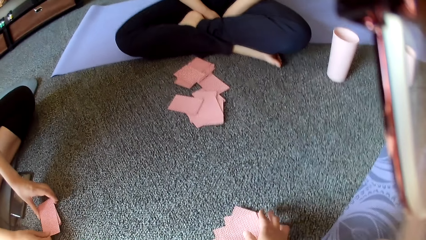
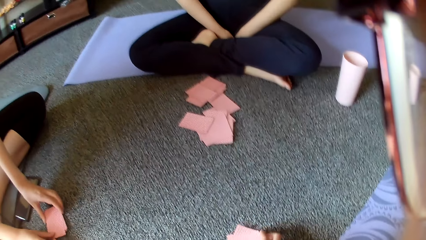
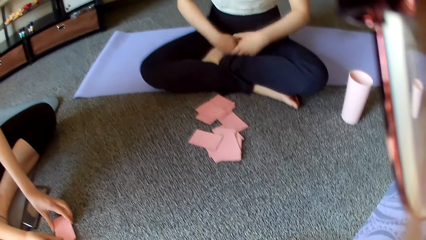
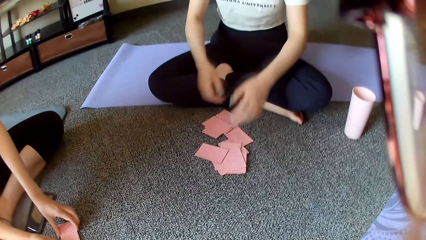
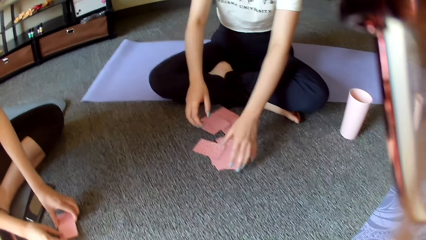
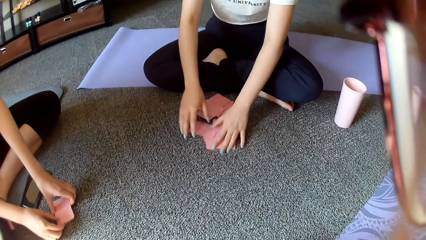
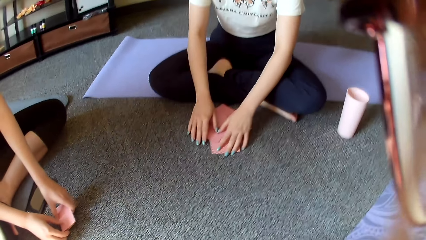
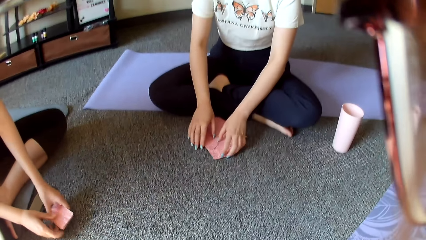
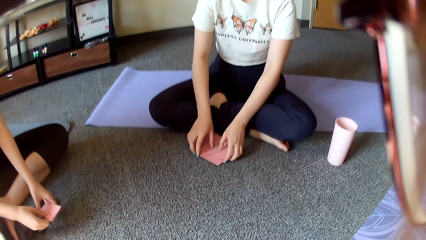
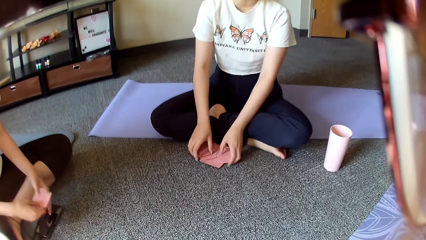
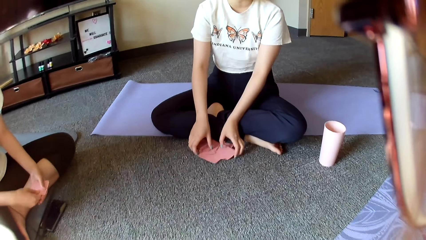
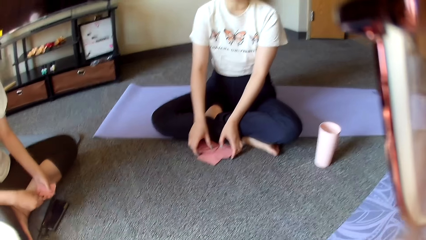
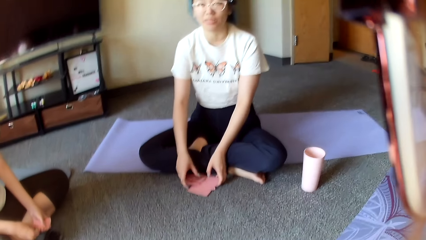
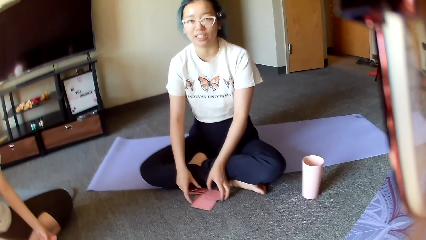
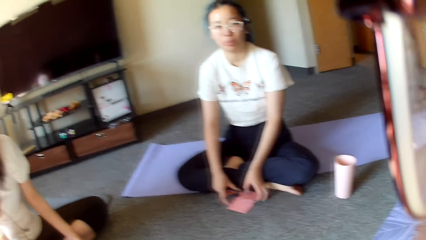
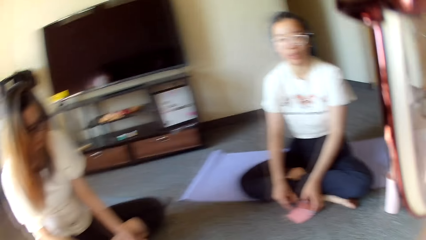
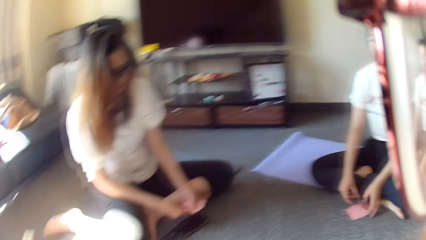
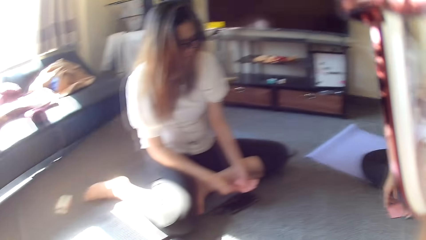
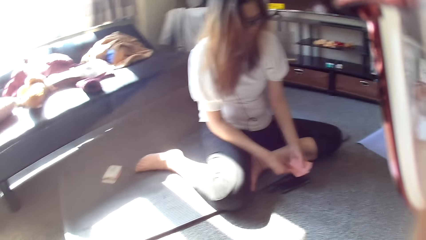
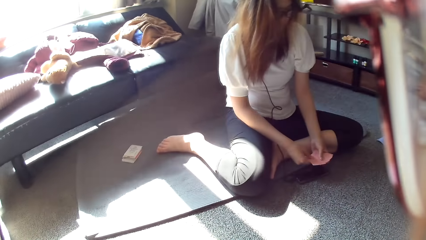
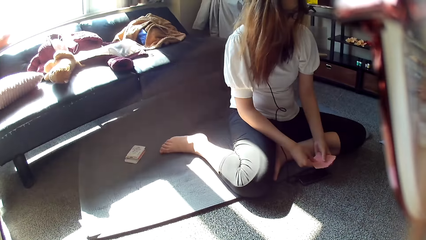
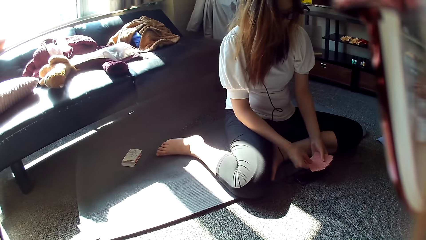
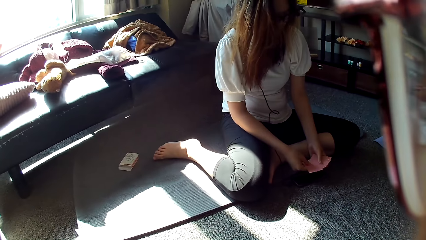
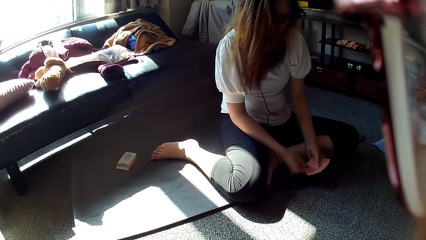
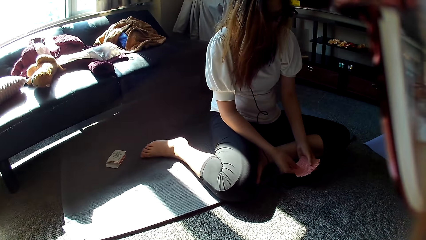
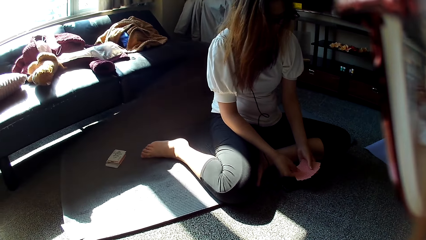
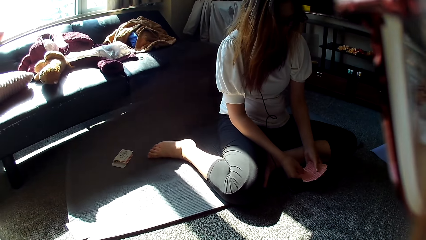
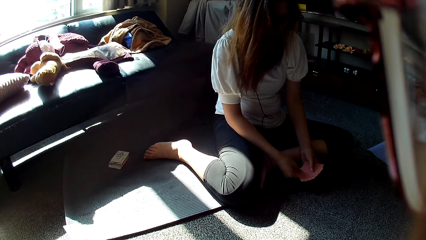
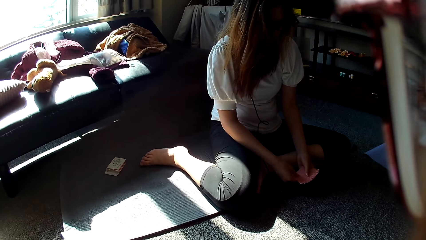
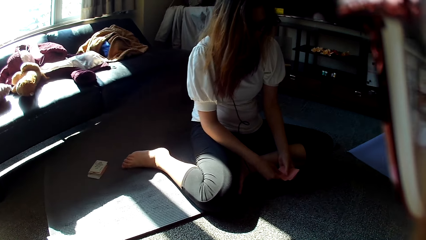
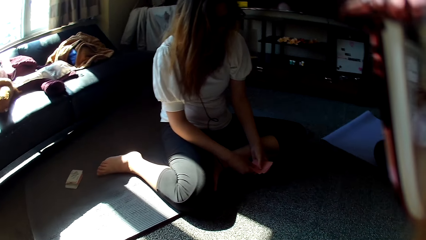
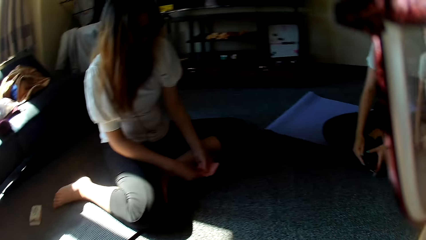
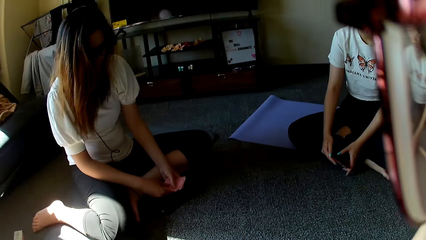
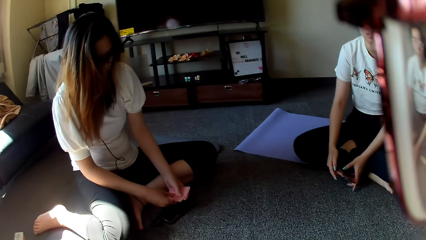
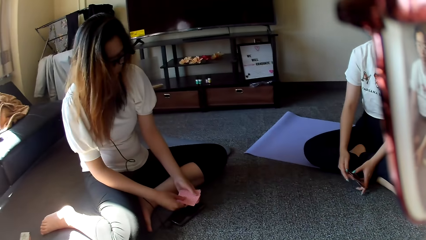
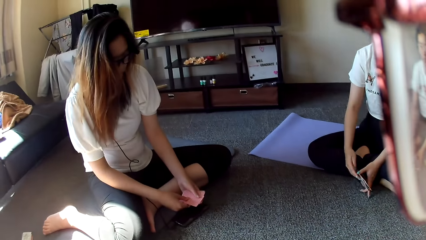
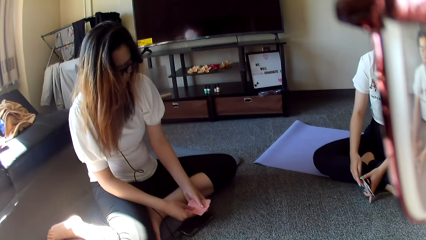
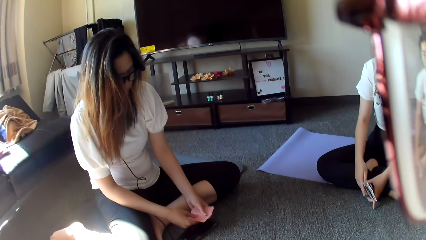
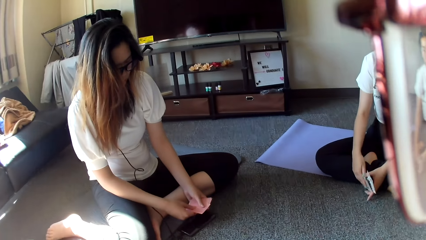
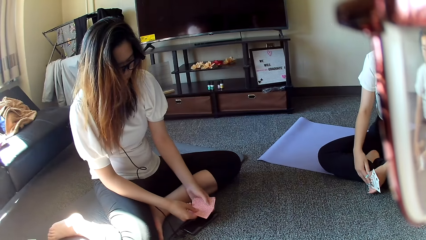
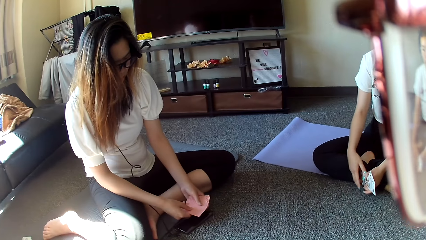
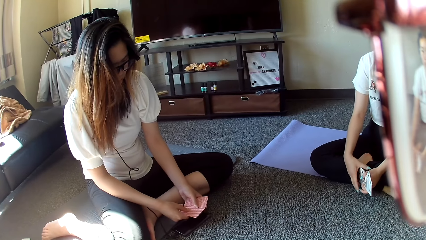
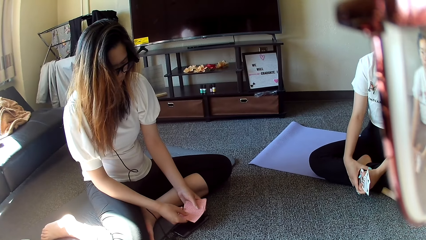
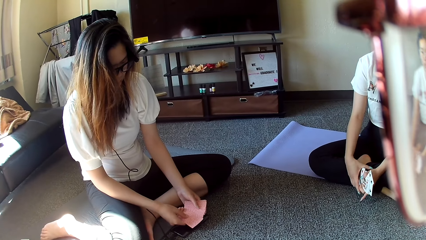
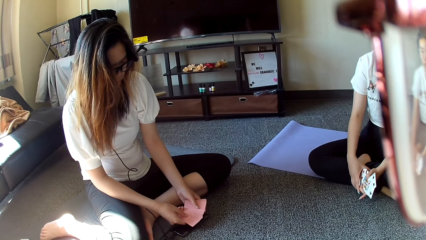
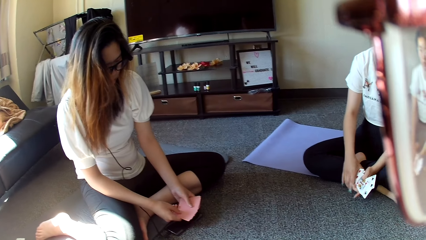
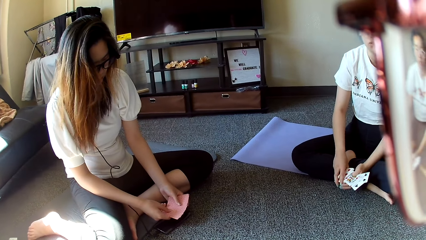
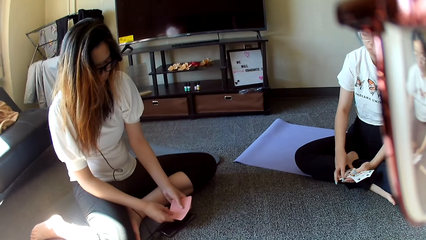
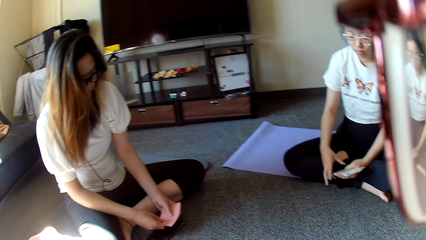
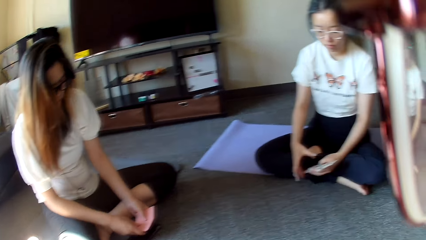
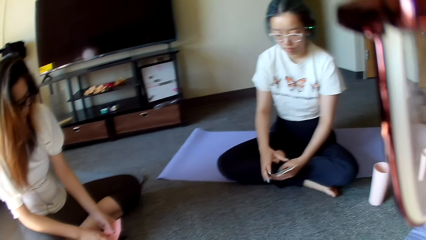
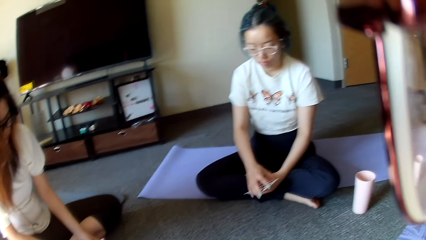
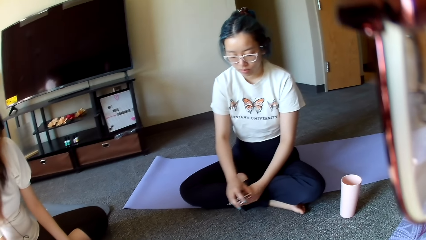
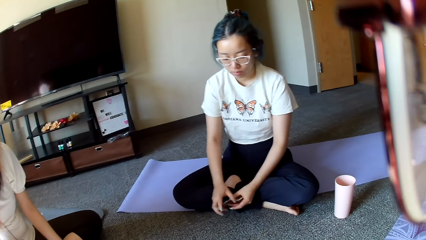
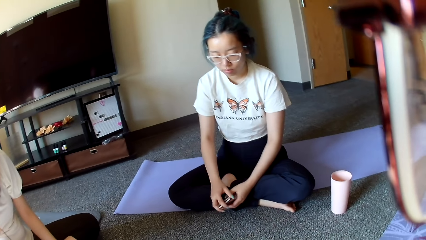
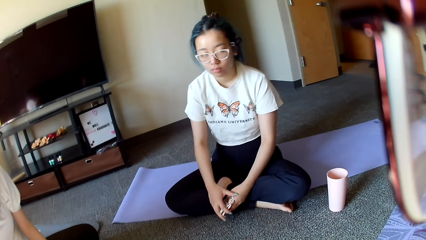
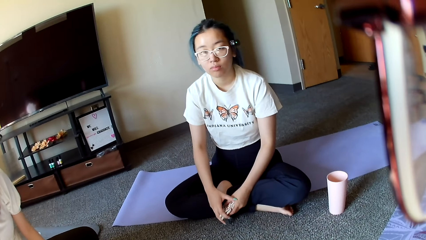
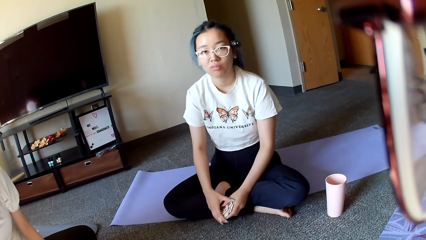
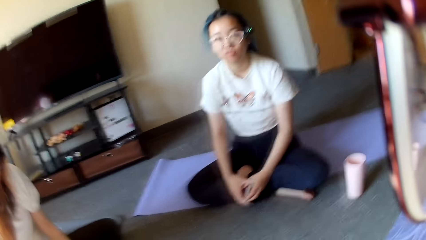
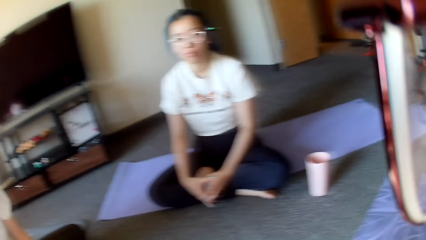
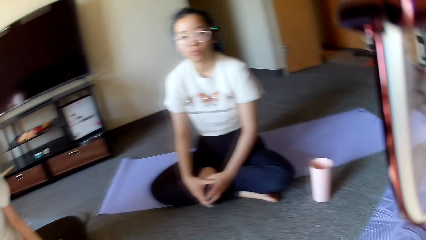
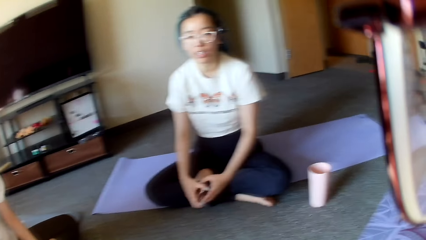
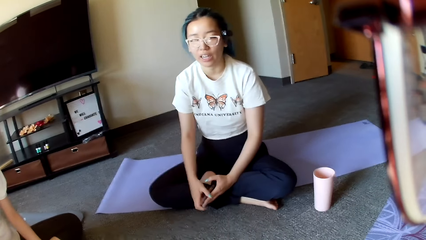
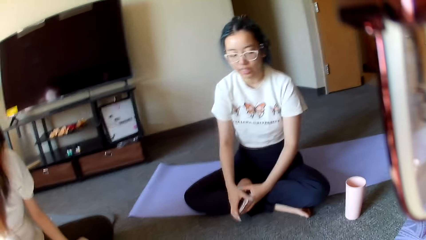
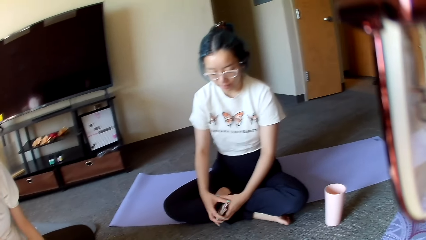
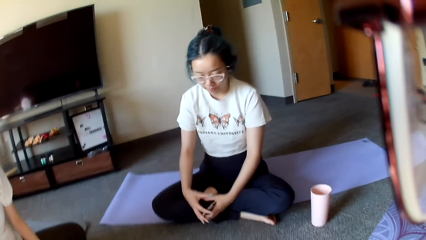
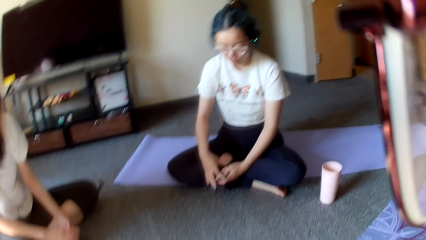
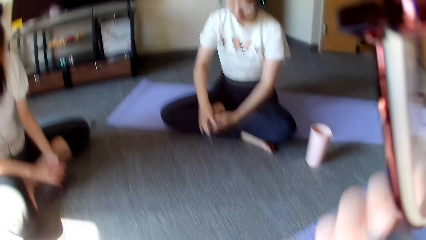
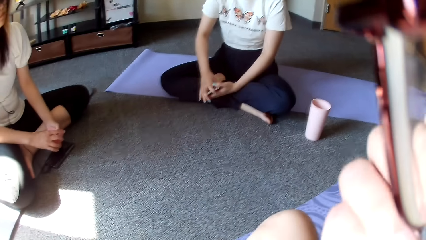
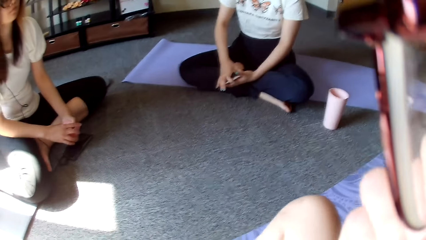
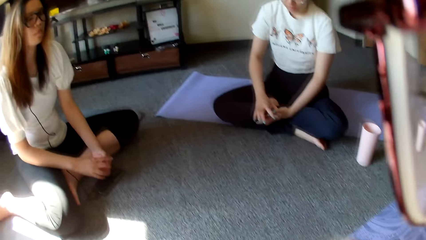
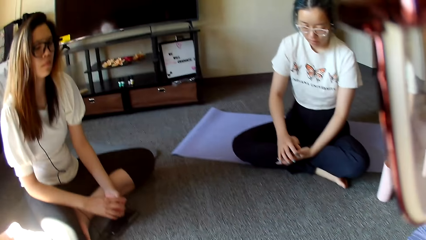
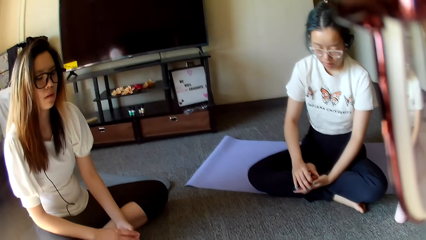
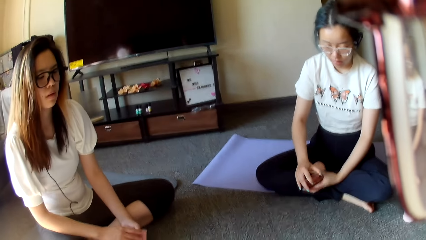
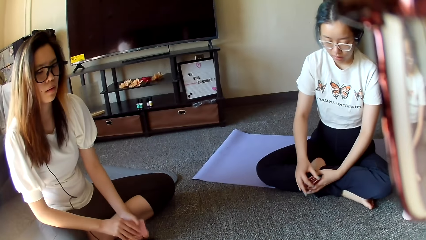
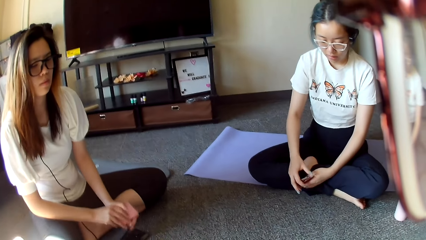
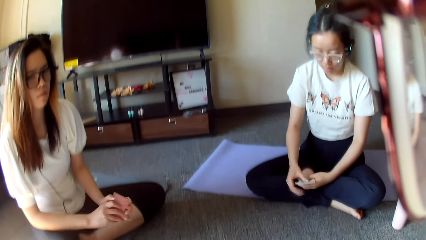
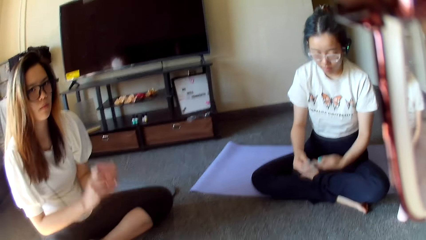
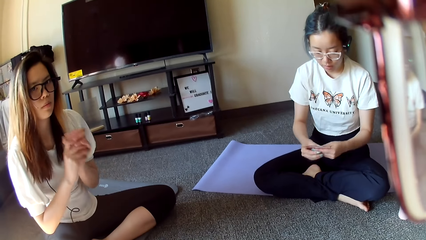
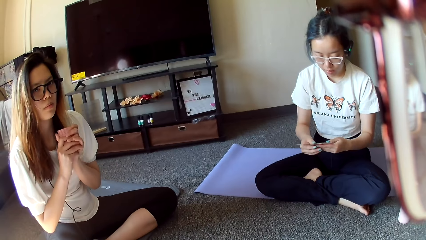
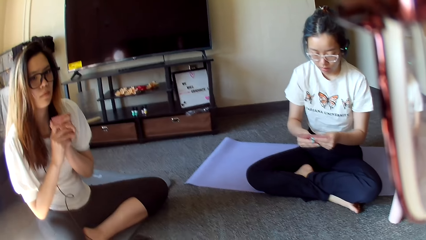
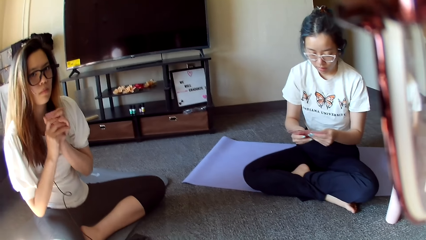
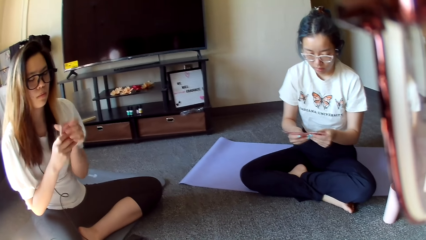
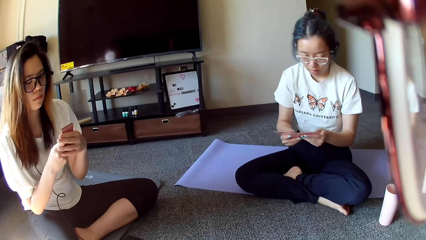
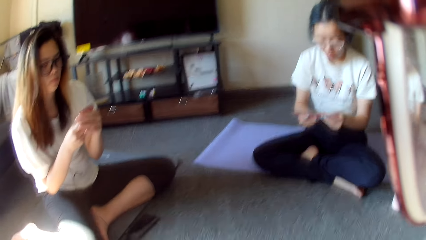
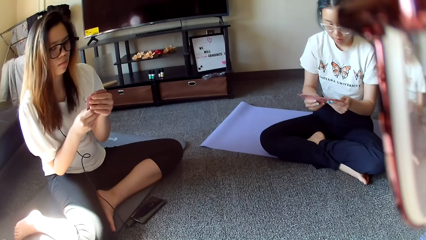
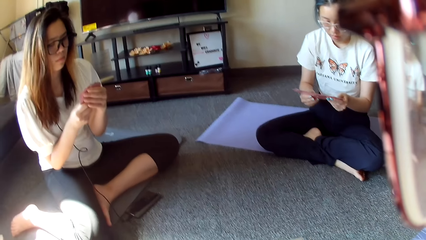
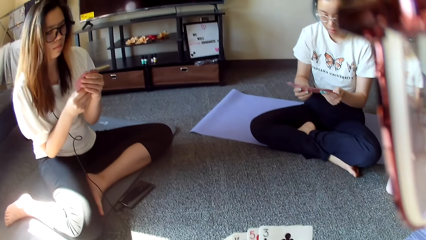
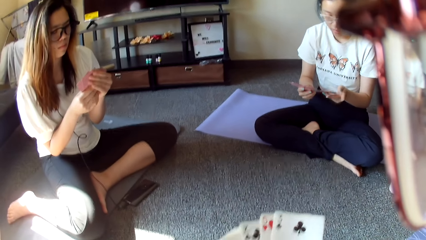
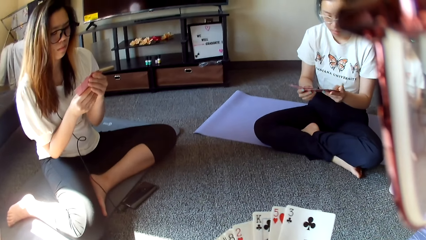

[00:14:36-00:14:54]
A woman collects the cards. Another woman looks at the cards. The first woman looks at the cards.
